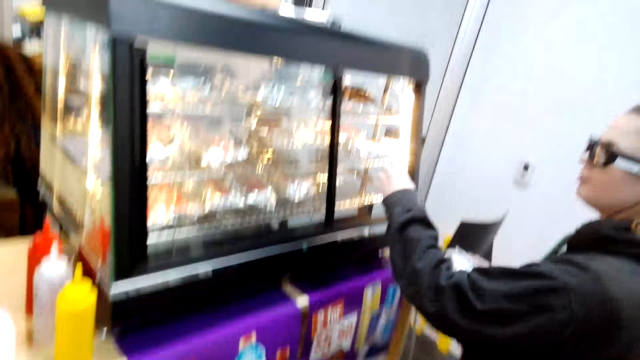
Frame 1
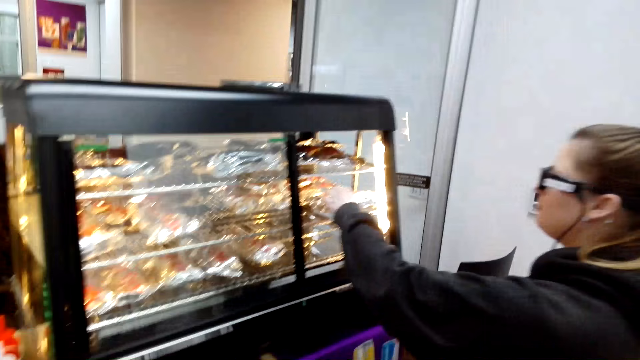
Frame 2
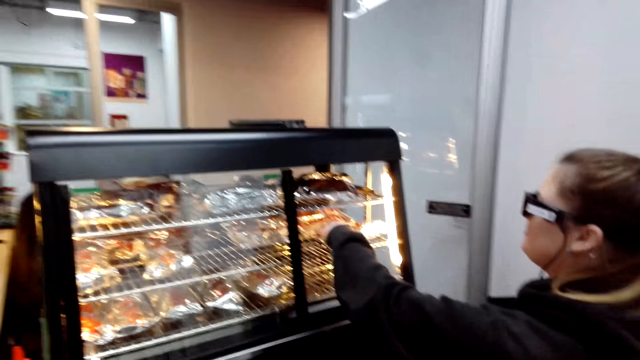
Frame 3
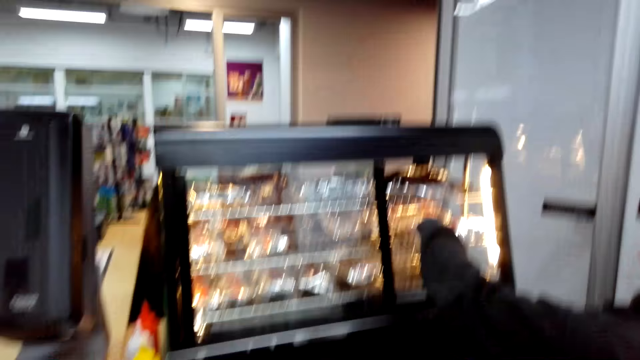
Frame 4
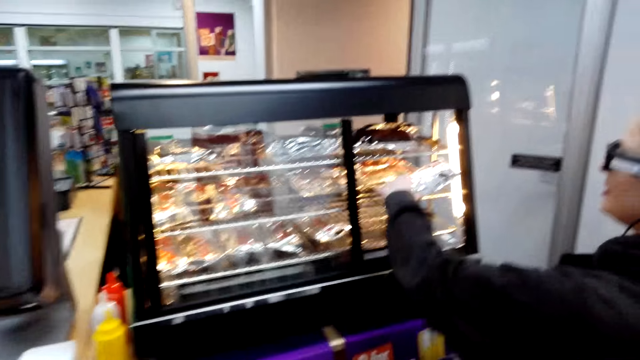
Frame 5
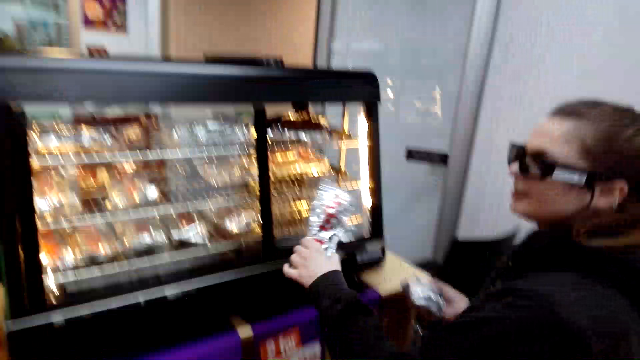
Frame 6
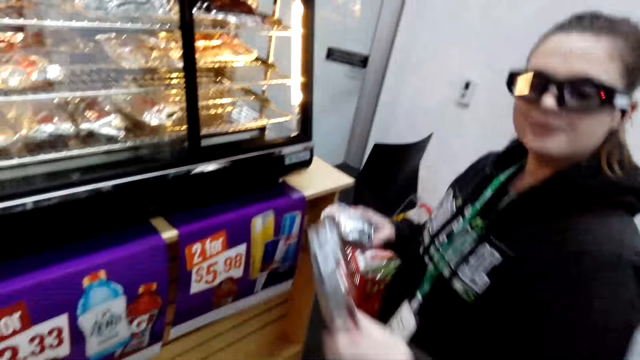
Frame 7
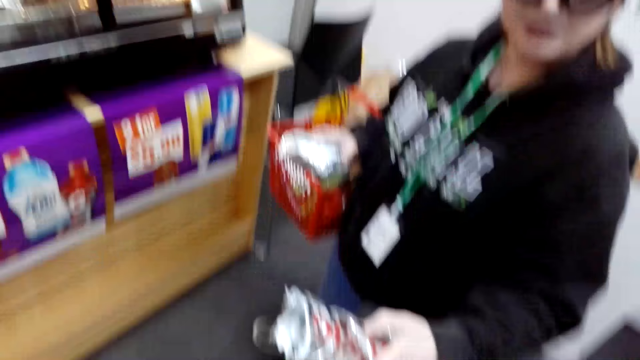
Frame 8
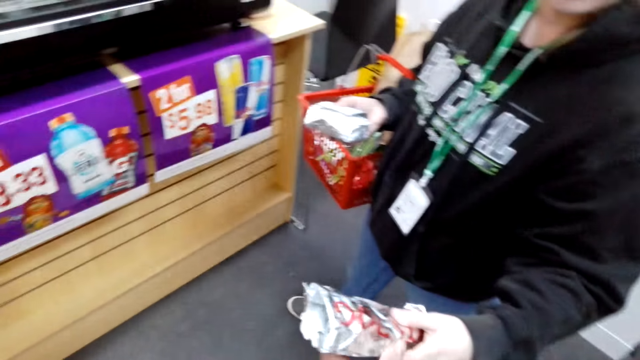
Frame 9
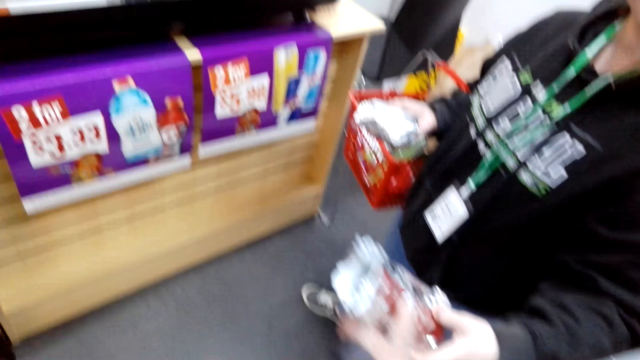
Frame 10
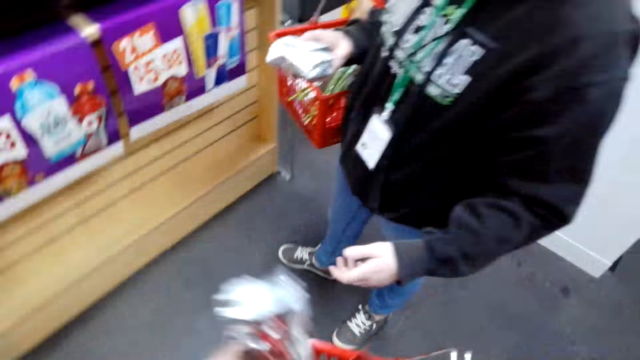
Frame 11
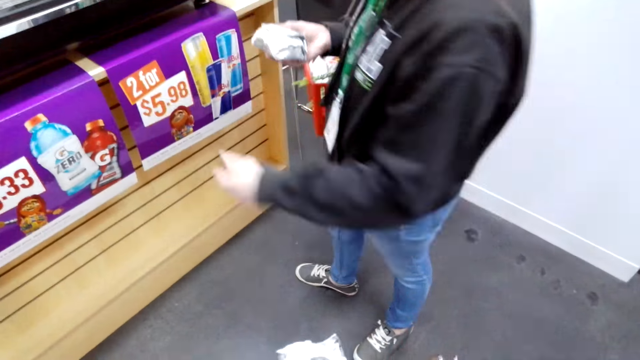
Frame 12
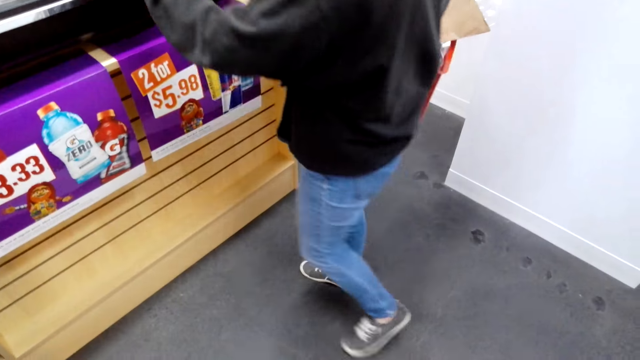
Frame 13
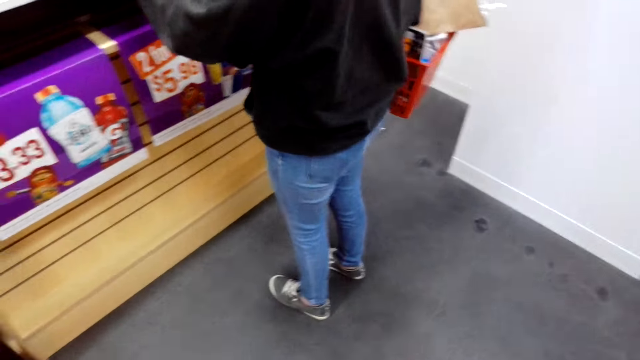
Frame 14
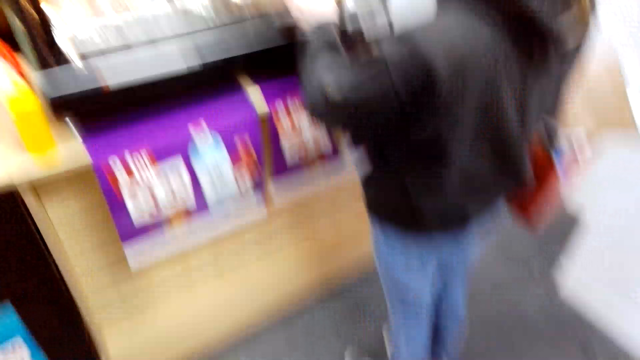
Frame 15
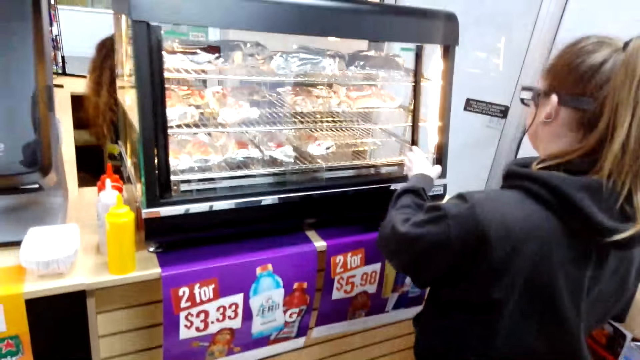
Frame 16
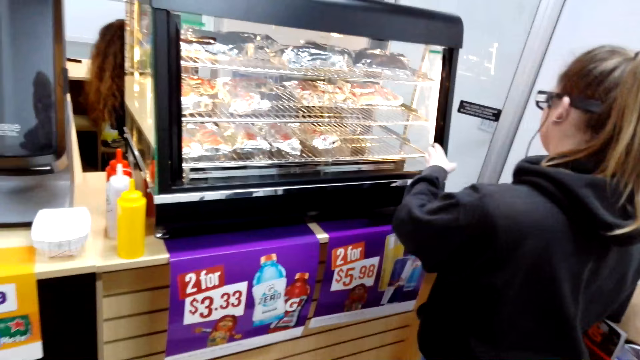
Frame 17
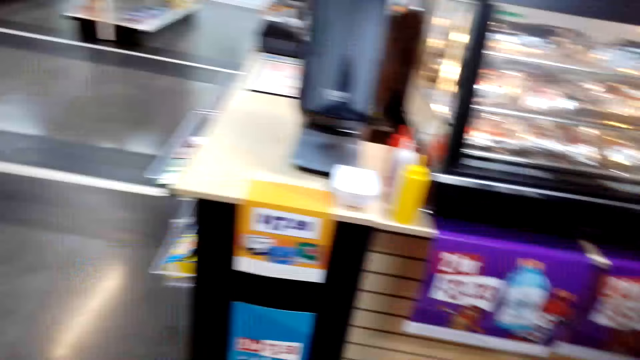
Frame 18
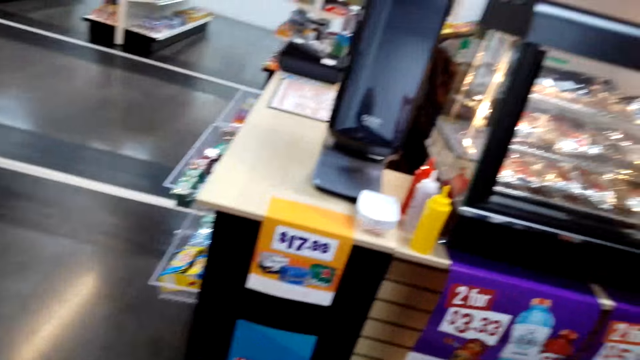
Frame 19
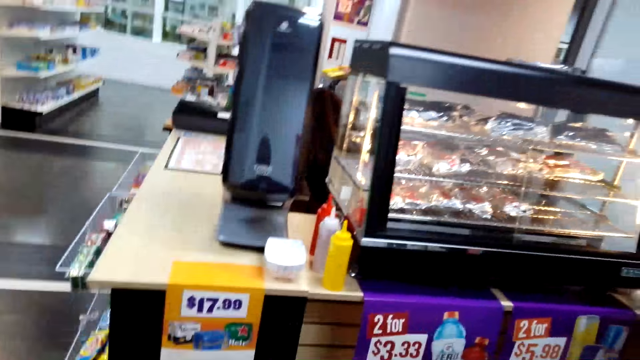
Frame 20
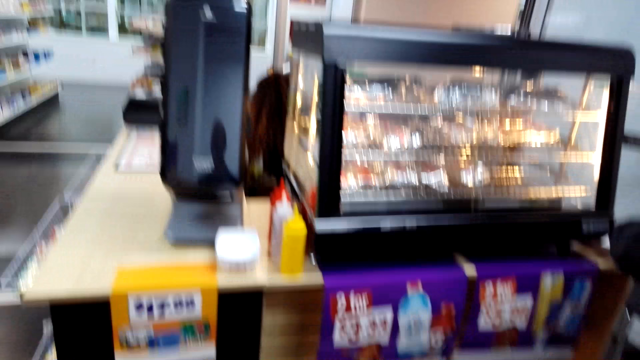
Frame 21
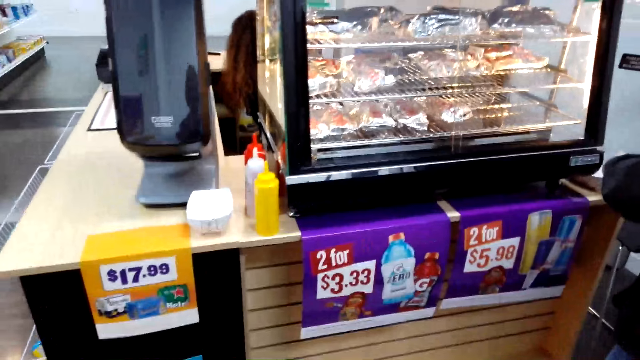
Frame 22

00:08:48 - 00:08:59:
A lady stands in the room. She removes a packet or burger from the hot food warmer display. She gives the burger to the camera wearer in the room. She closes the window of the hot food warmer display with her left hand. The camera wearer looks around.

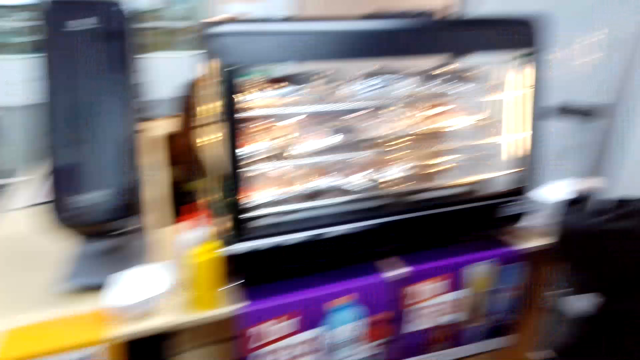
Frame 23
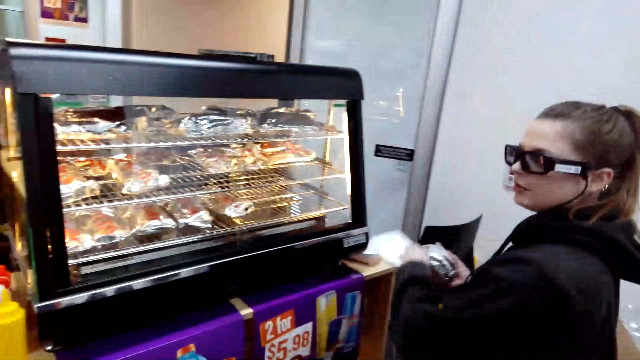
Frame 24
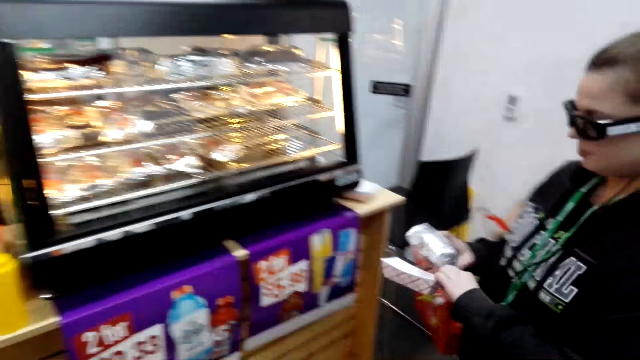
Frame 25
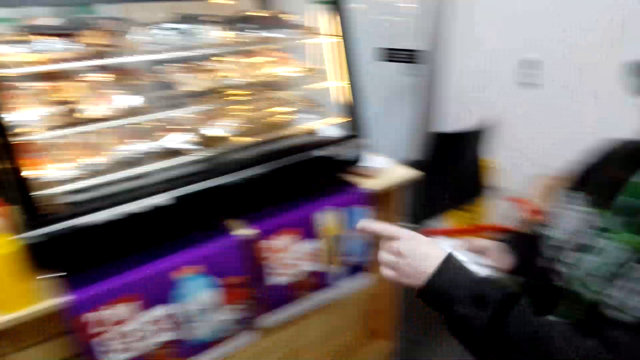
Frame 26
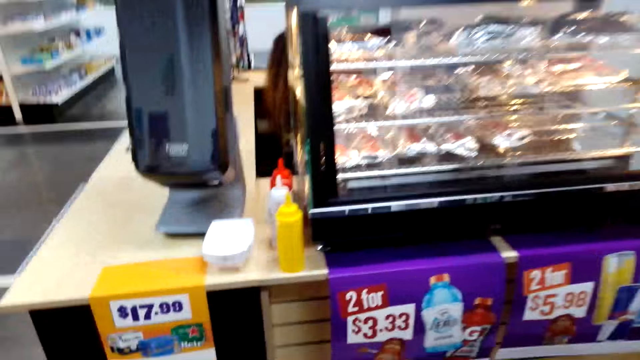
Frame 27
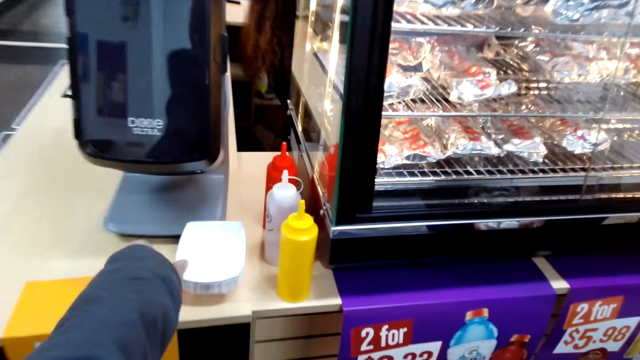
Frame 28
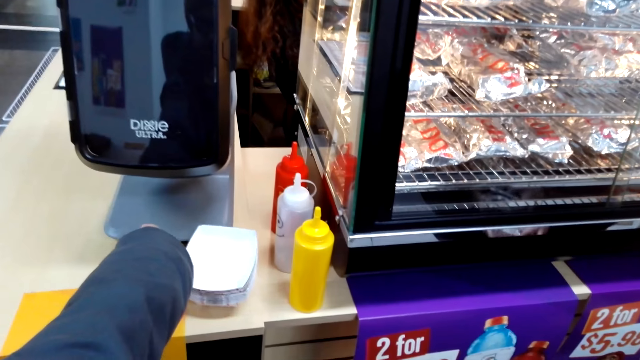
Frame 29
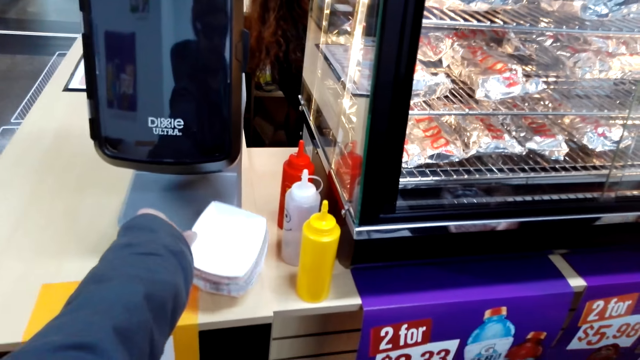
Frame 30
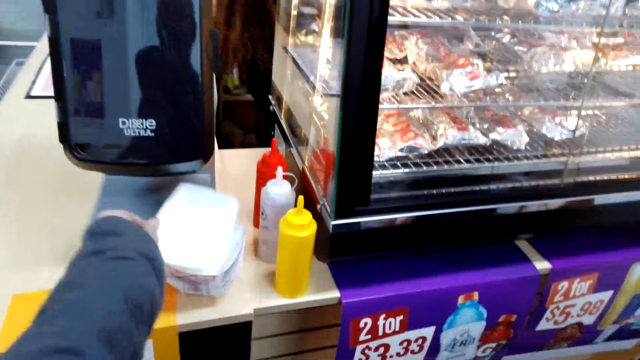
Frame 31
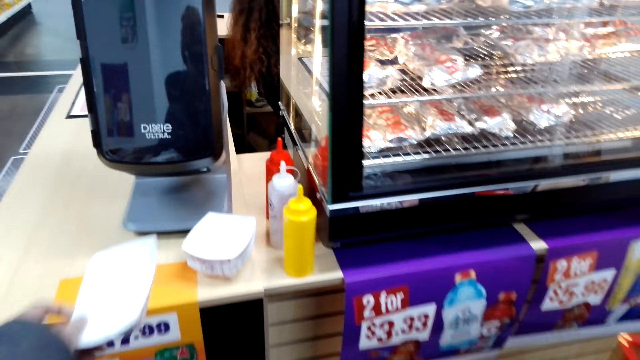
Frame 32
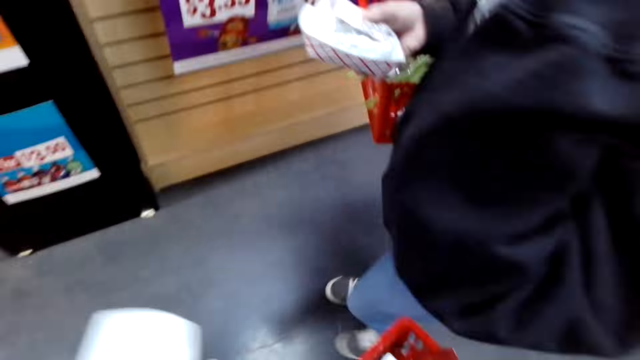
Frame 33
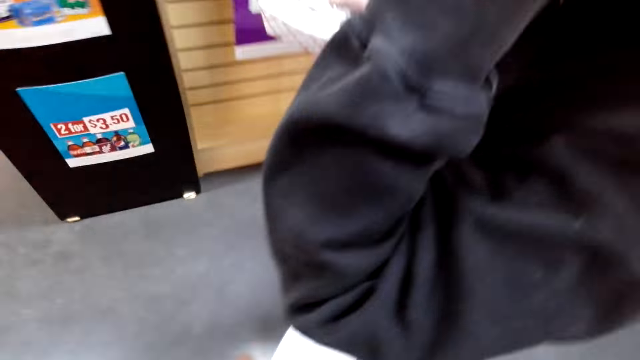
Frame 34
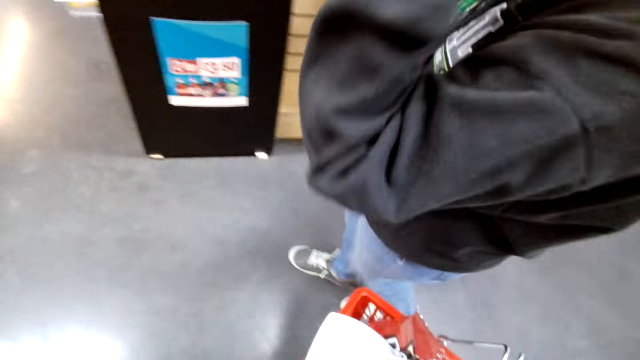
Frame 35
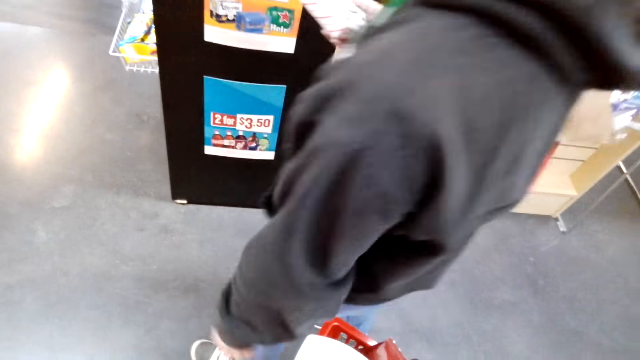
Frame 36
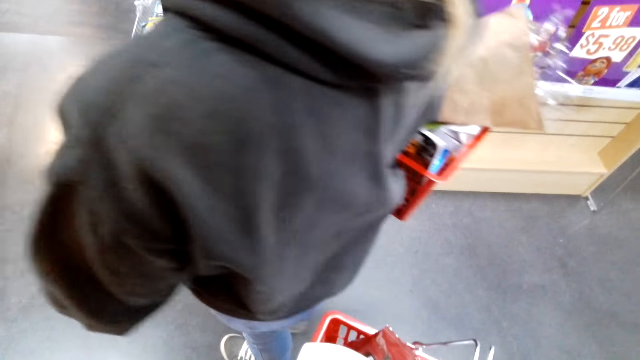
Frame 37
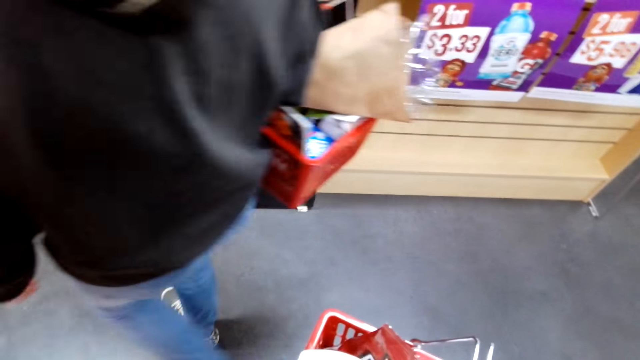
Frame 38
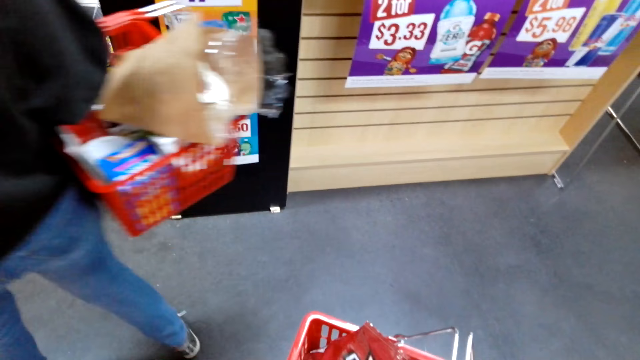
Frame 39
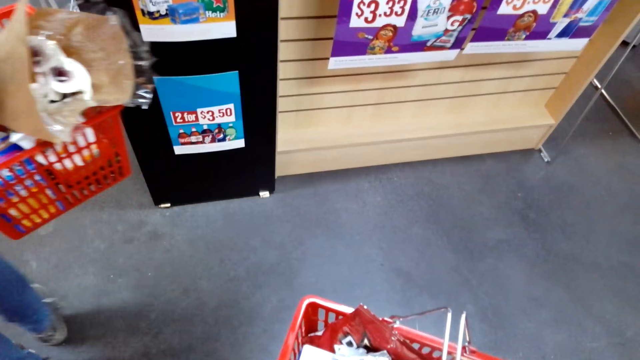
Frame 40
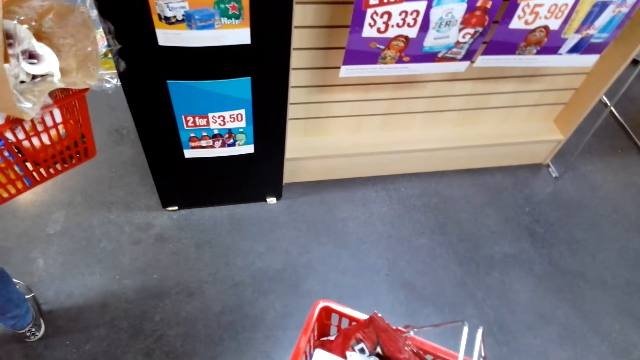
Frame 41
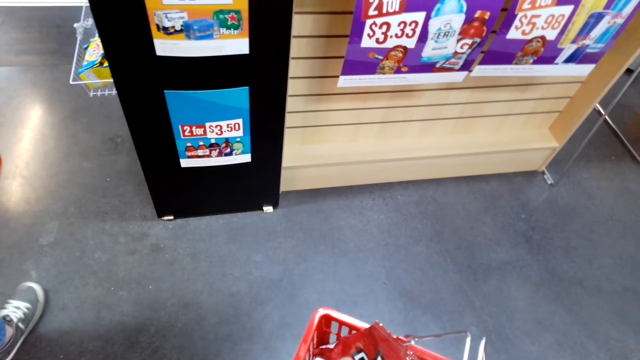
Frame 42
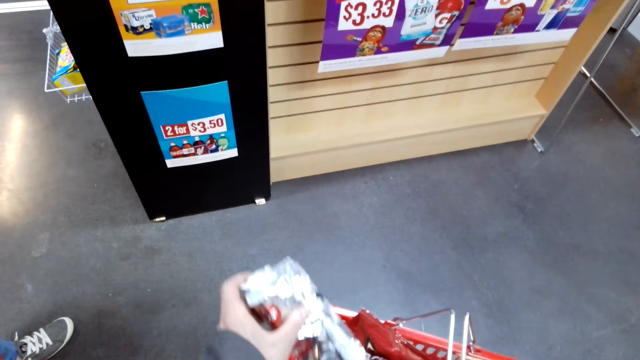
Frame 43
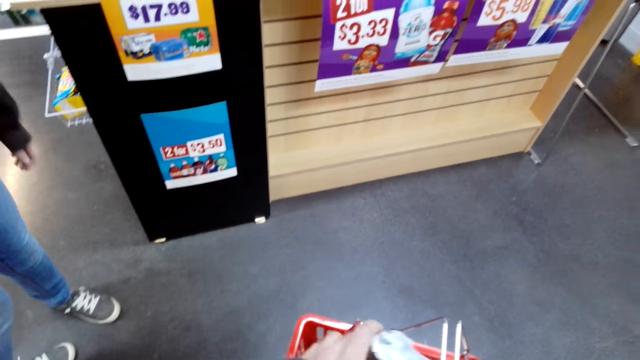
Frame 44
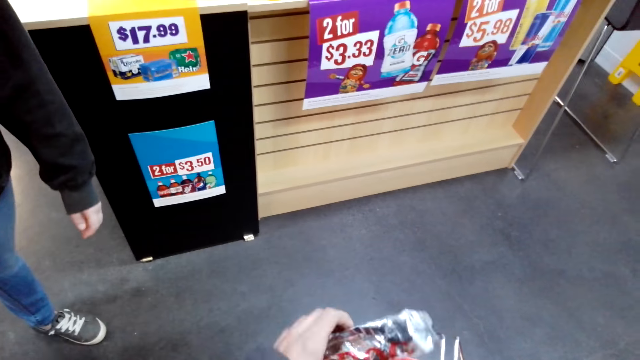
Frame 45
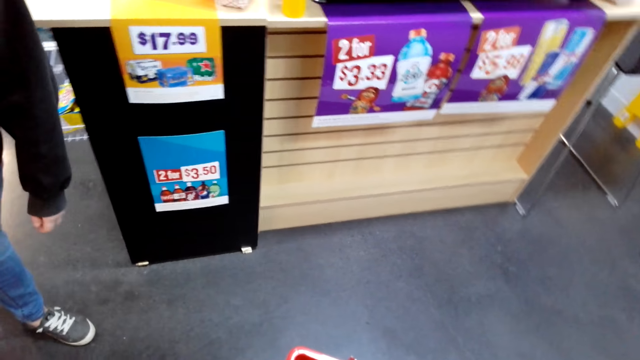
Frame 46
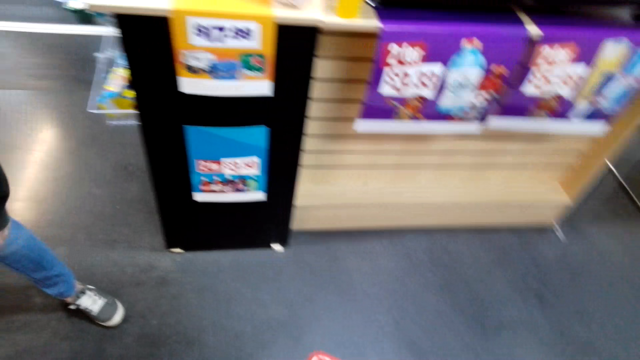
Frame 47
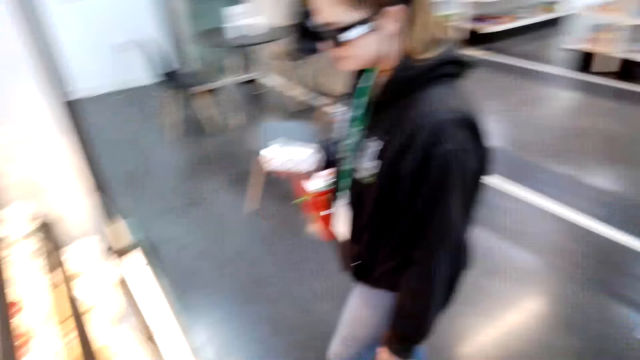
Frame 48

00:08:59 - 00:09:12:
A lady takes a disposable dish from the counter top and puts the packet in the disposable dish. The camera wearer picks up the disposable dish. The lady stands in the store. The camera wearer stands in the store. They touch the packet.
